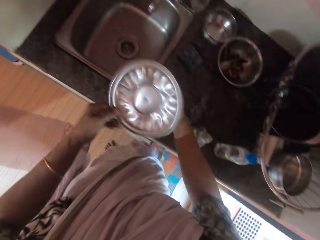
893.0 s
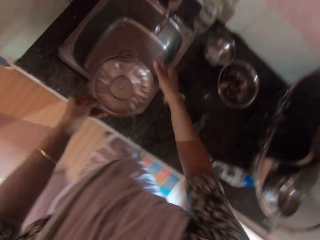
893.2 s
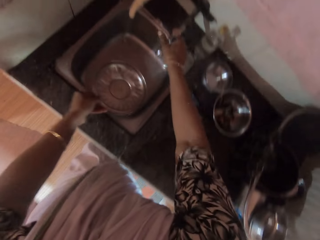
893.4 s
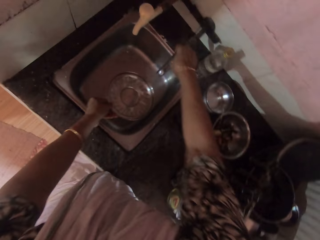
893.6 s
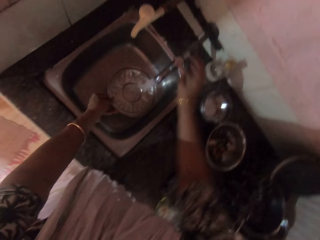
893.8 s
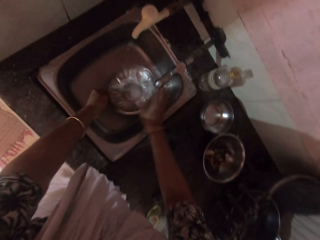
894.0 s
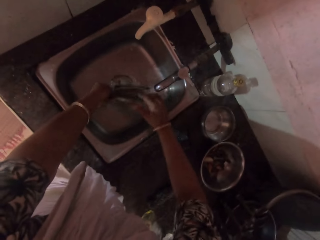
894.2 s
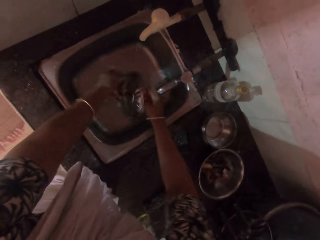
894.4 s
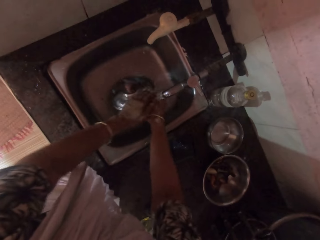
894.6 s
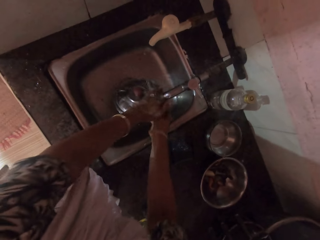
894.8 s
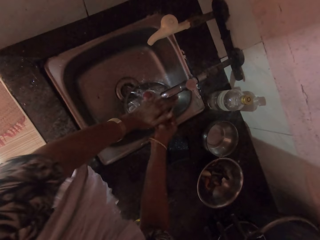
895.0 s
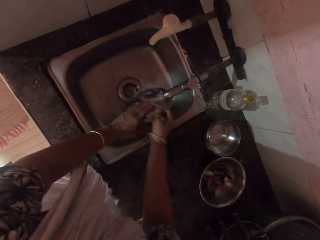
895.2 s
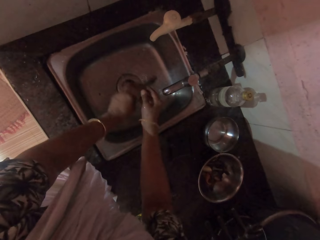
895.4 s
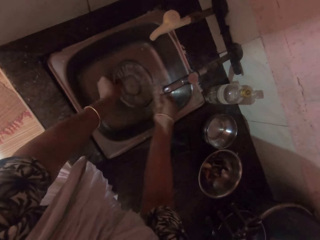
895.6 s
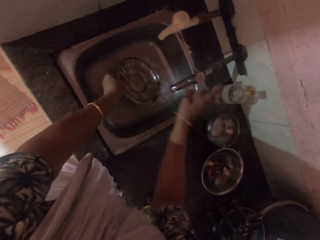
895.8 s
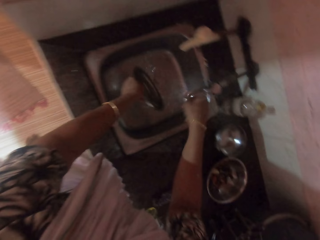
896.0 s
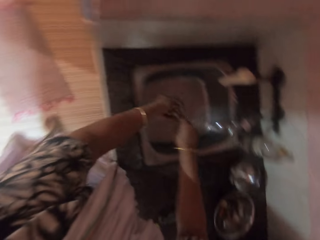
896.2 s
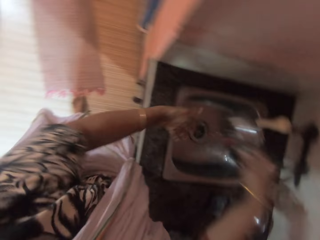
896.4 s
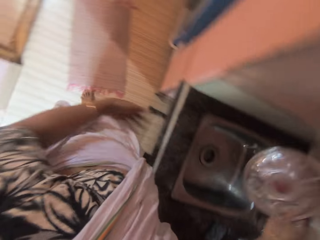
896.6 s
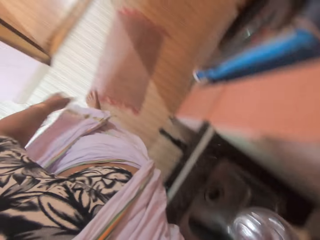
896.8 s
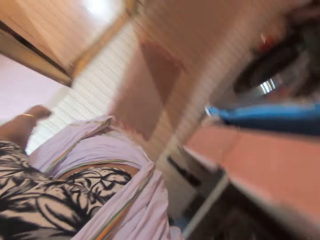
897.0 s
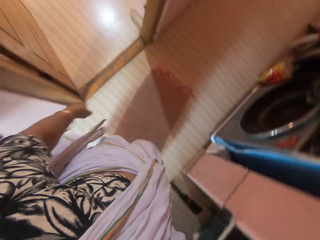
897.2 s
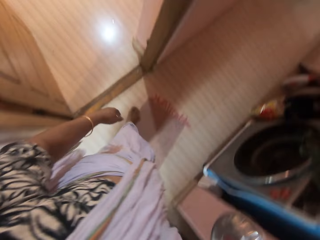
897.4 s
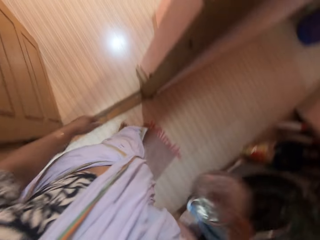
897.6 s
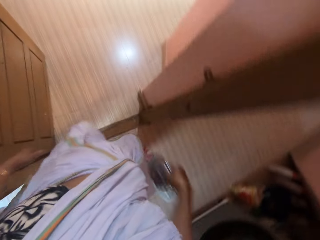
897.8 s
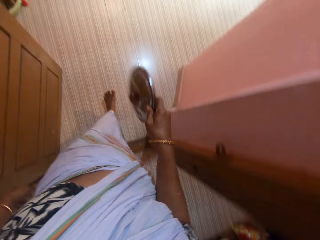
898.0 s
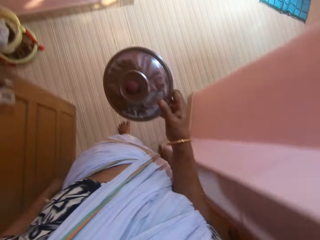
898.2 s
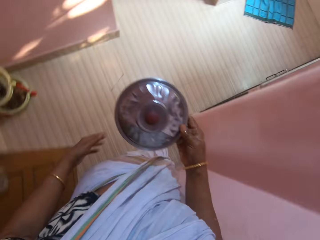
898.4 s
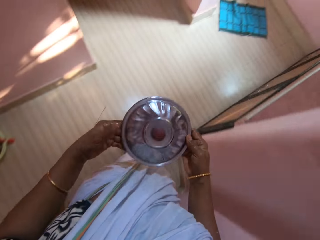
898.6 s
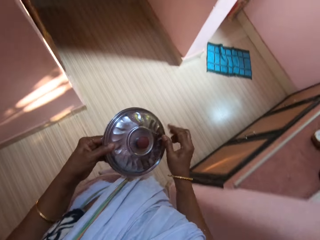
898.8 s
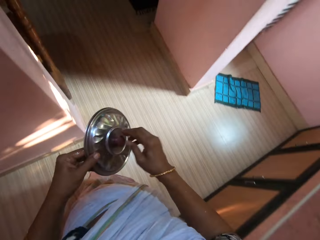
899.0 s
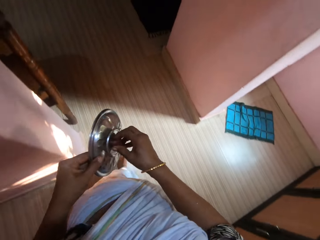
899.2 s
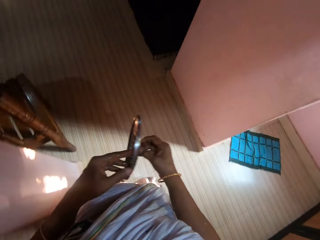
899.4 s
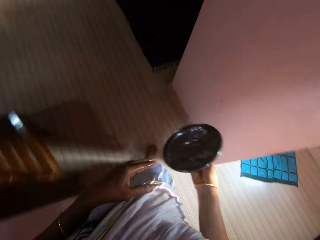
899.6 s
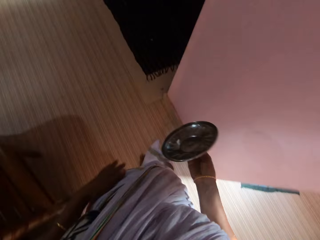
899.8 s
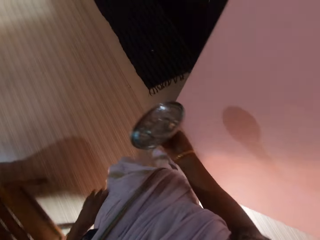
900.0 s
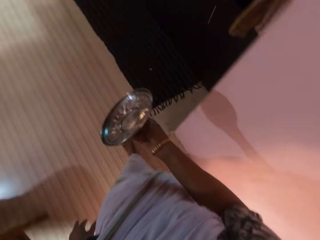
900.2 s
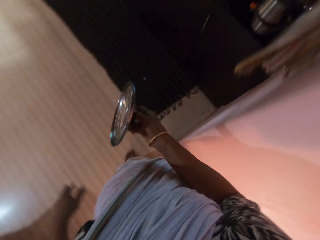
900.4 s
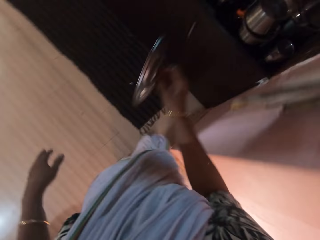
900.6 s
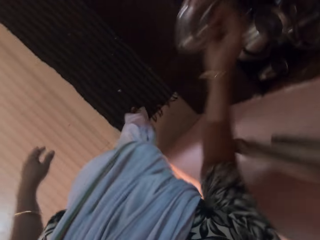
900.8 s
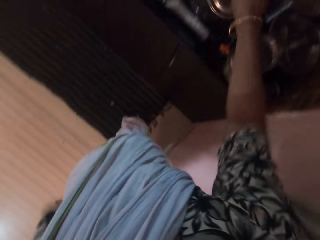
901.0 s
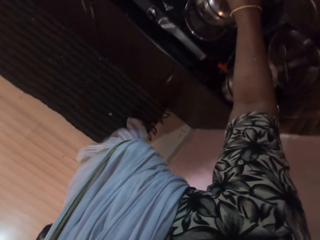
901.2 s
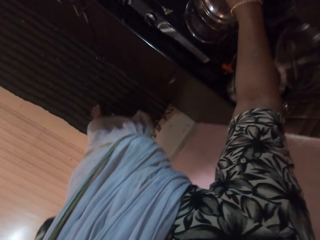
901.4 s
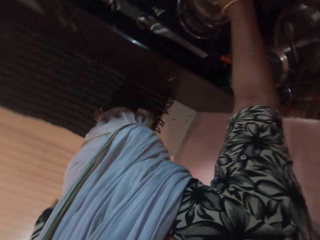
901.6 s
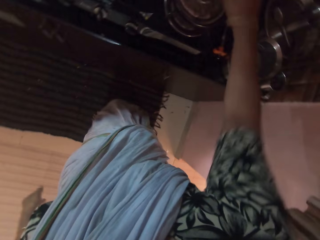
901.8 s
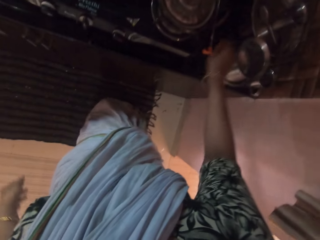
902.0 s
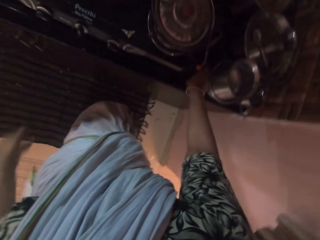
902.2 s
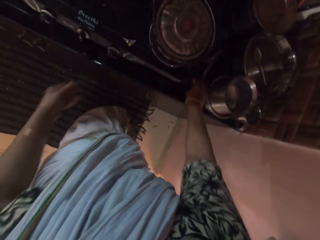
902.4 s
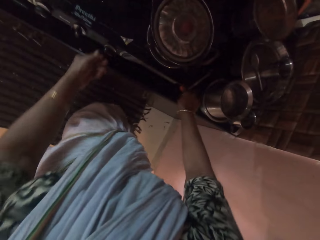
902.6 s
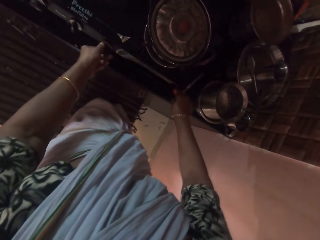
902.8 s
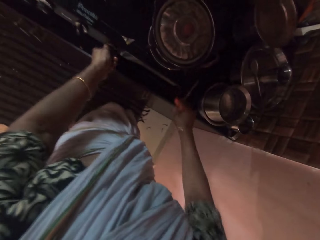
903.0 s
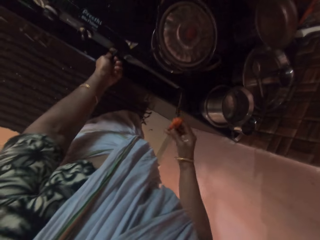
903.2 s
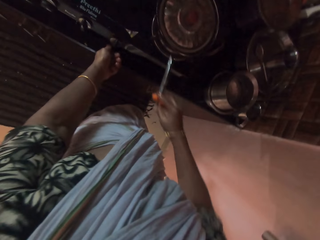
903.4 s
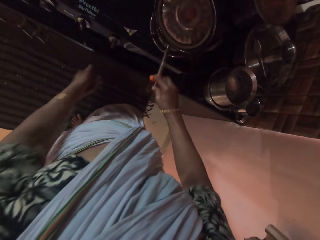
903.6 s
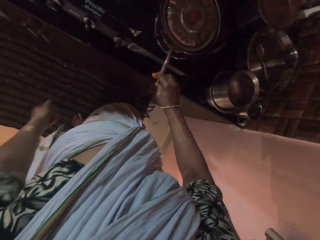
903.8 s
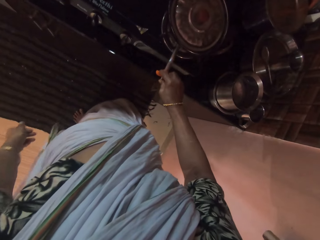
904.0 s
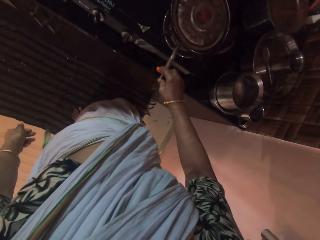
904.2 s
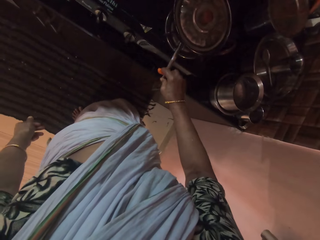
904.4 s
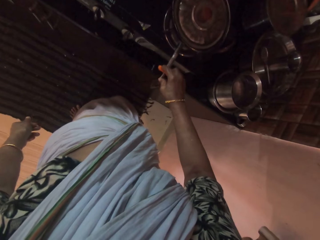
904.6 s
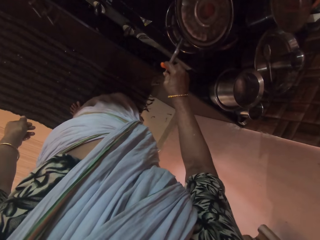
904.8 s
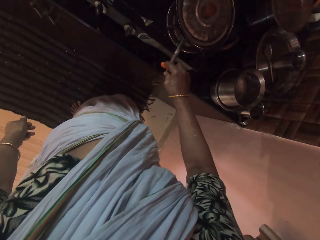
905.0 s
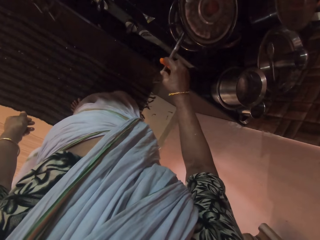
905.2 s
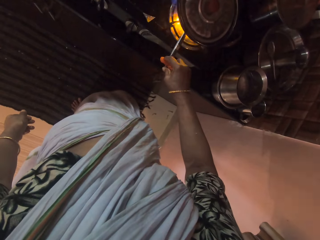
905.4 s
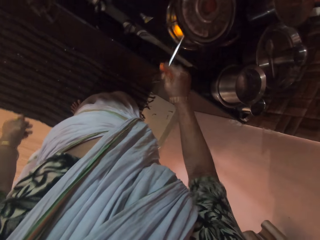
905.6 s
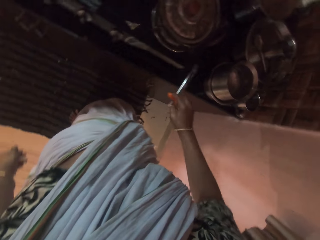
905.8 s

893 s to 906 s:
The camera wearer passes the lid in her right hand to her left hand. She opens a tap with her right hand. She rinses the lid in a sink under the tap with her hands. She holds the lid with her left hand, closes the tap with her right hand, and passes the lid from her left hand to her right hand. She shakes the lid. She walks to the kitchen. She covers the stainless steel bowl with the lid in her right hand. She picks up a gas lighter from the counter with her right hand. She turns a knob on the gas cooker with her left hand. She lights the gas cooker with the lighter in her right hand.

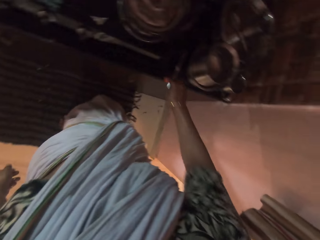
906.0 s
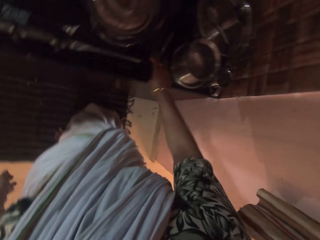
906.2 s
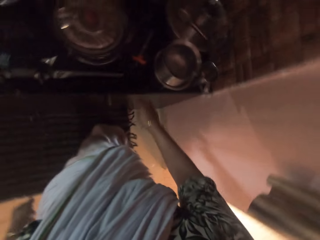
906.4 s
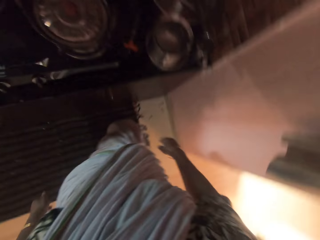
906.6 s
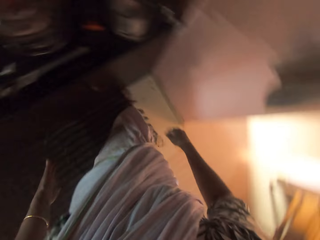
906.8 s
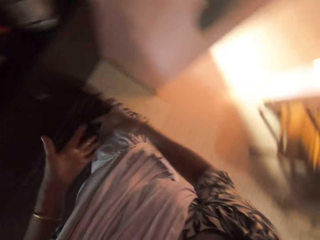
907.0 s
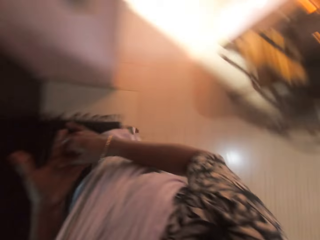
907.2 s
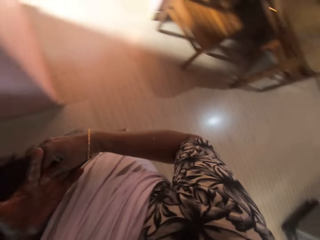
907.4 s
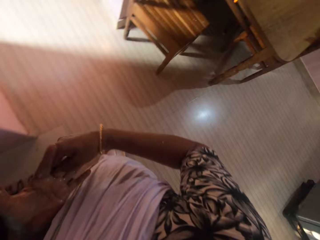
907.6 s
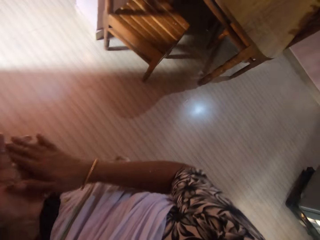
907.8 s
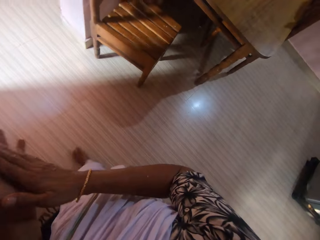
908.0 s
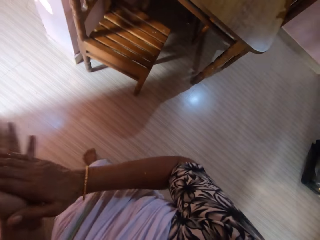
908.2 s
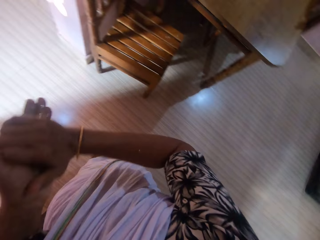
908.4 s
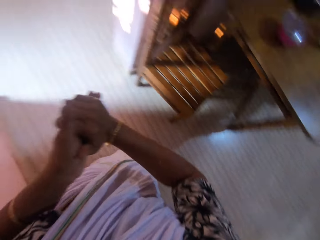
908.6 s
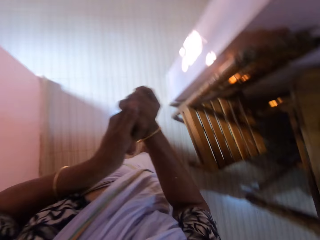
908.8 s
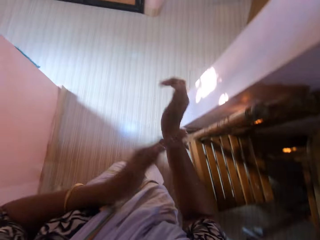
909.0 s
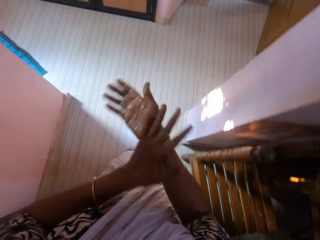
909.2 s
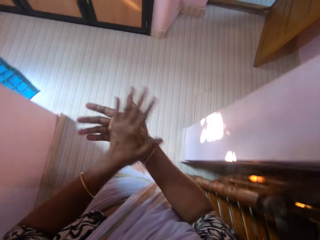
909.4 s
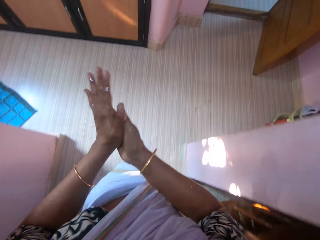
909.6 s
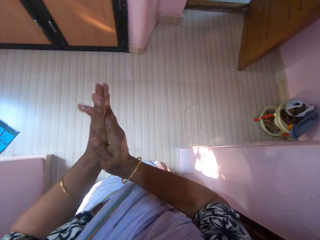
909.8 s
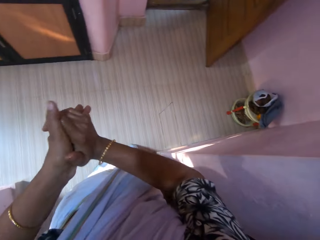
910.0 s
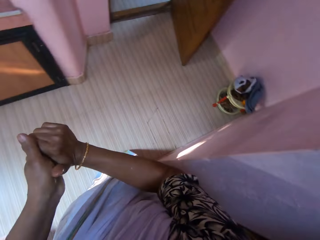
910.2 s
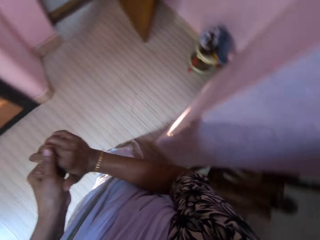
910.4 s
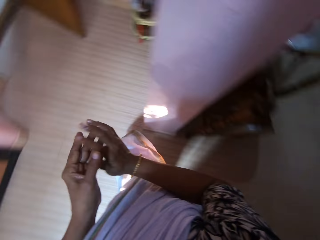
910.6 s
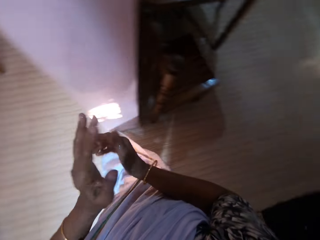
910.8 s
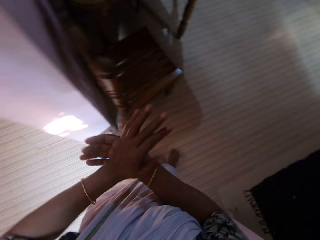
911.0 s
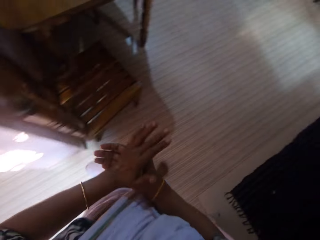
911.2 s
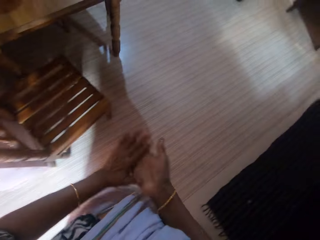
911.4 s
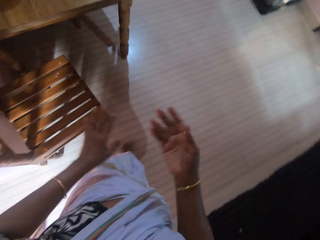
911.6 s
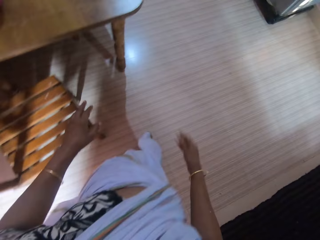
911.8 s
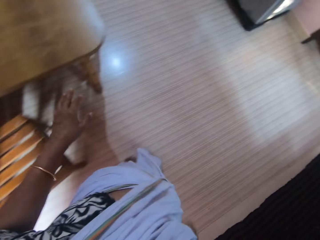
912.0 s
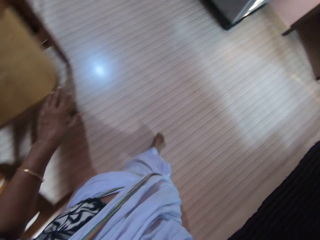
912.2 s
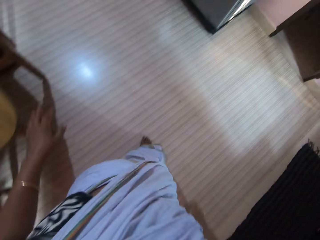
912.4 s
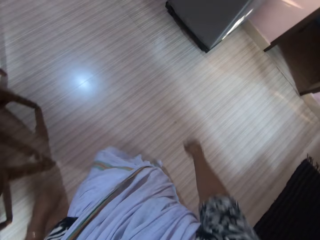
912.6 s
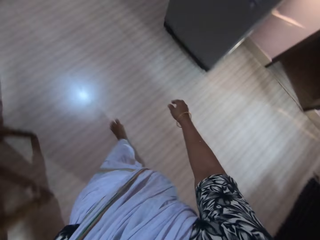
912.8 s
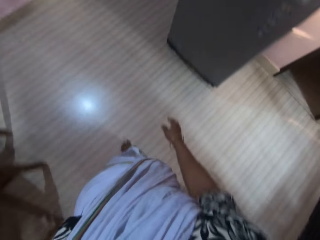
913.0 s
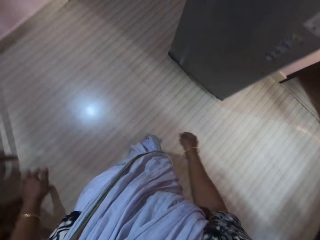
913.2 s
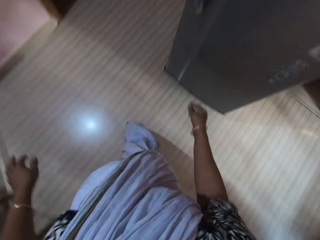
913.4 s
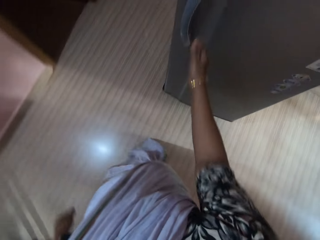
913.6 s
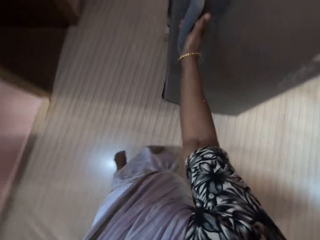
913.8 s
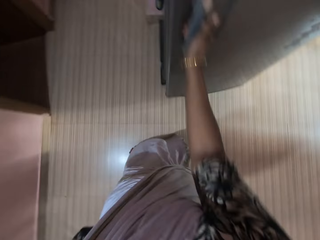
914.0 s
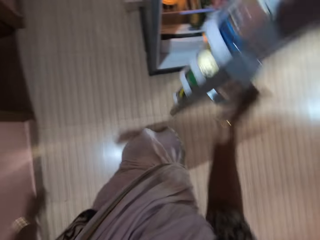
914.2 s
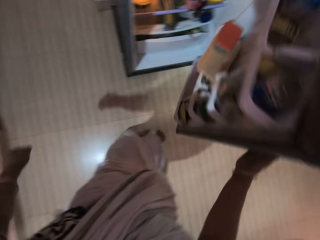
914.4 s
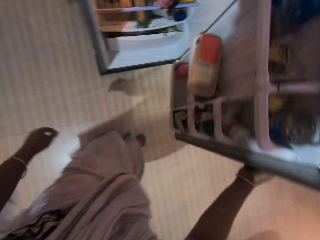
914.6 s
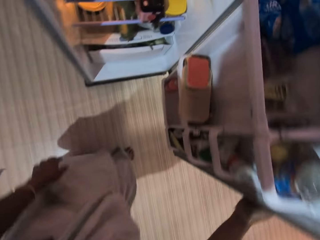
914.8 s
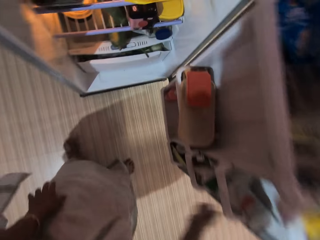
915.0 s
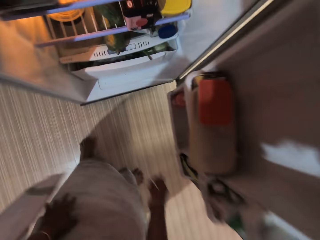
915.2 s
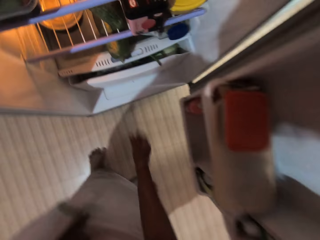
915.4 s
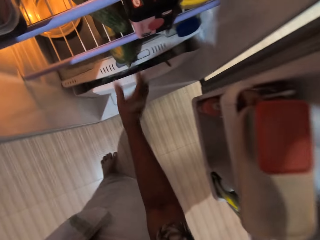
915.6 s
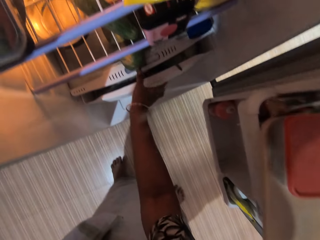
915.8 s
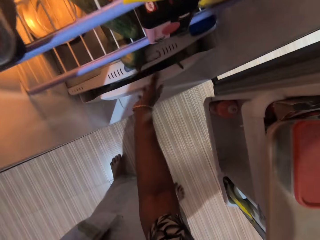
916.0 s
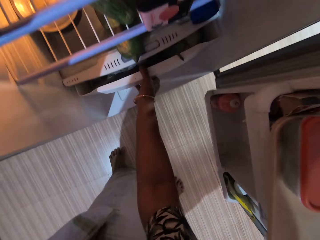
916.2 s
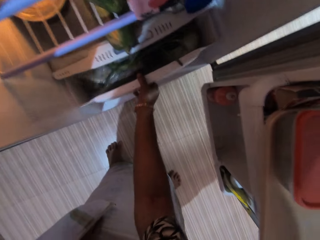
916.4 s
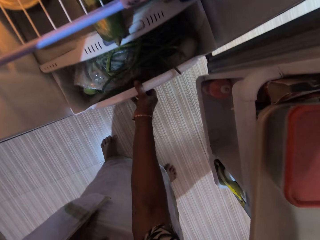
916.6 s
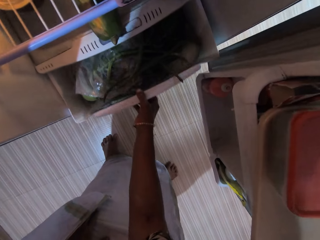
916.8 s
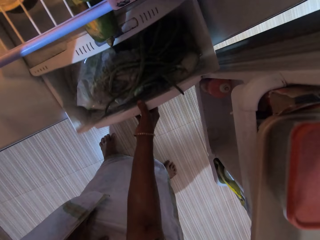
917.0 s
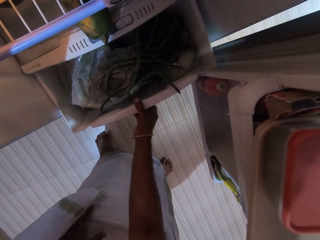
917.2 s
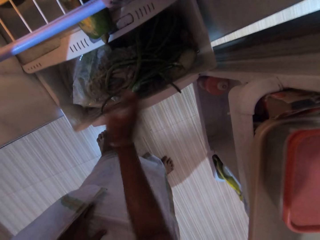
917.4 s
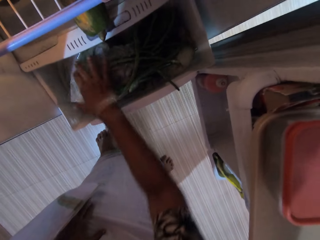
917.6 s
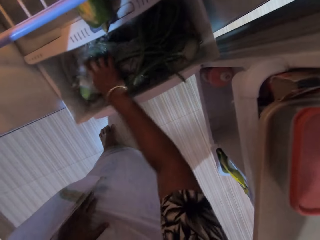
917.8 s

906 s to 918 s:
The camera wearer drops the lighter in her right hand on the counter. She rubs her hands. She walks to the fridge. She opens the fridge with her right hand. She opens a compartment in the fridge with her right hand.
